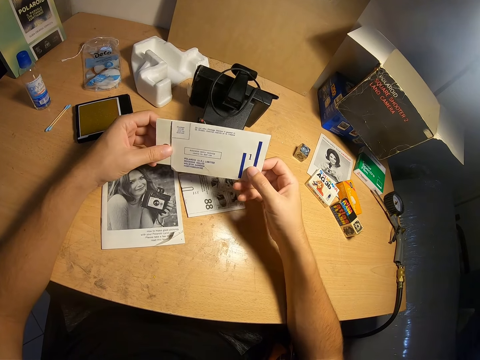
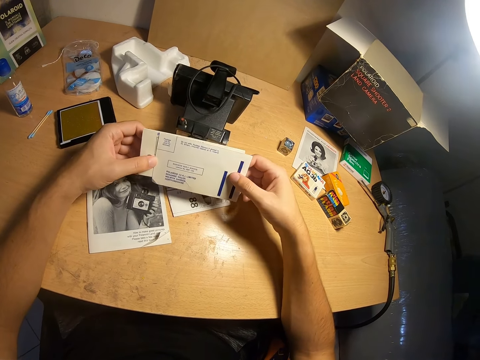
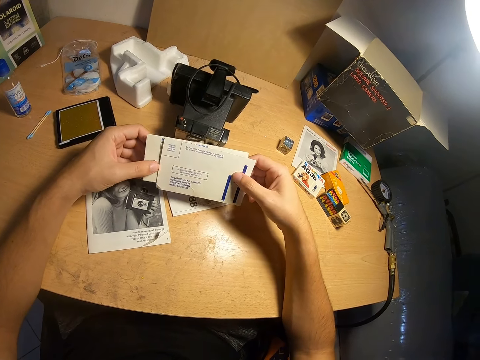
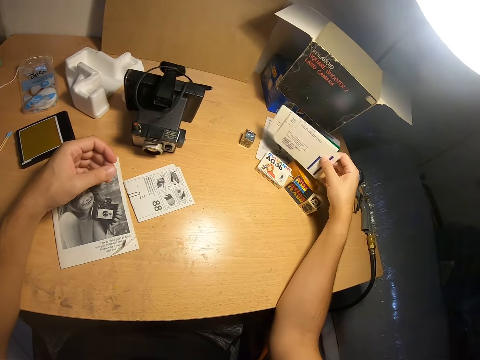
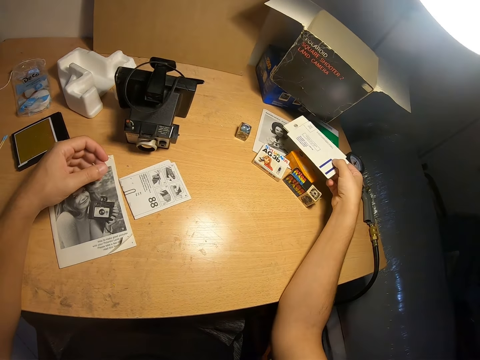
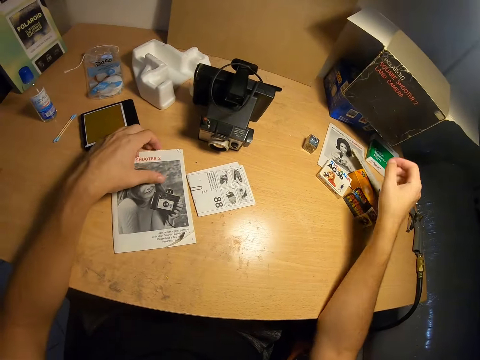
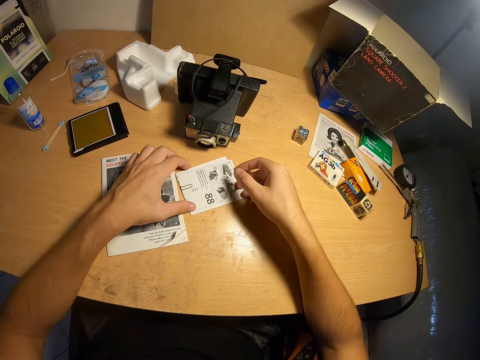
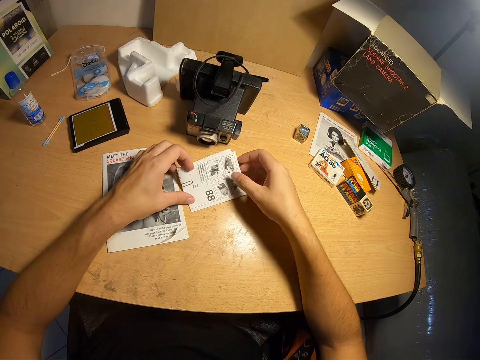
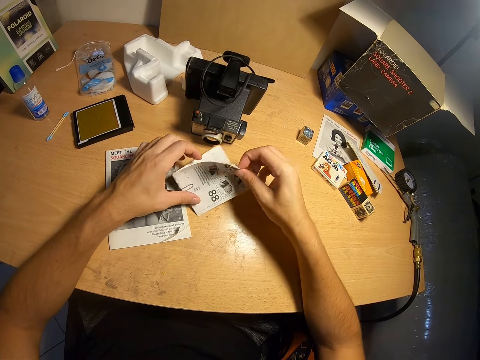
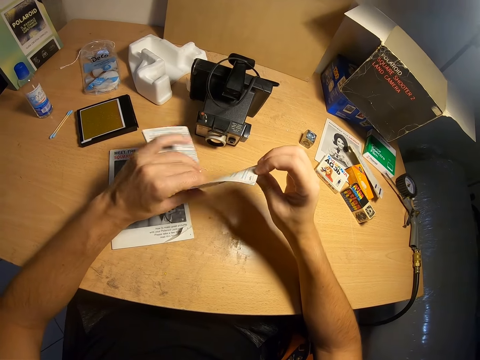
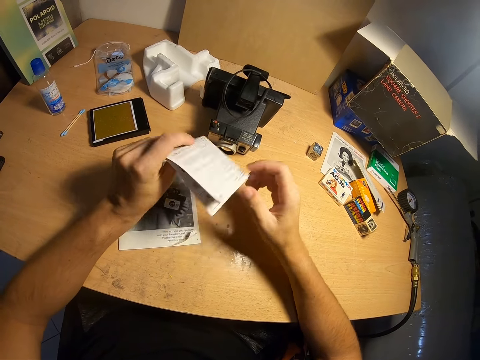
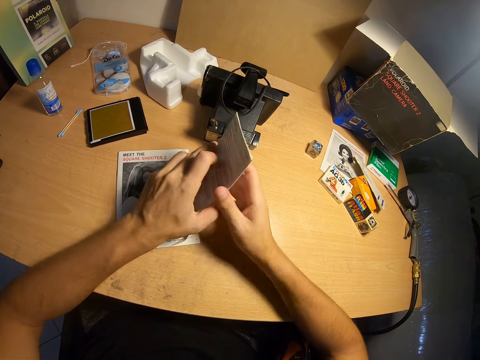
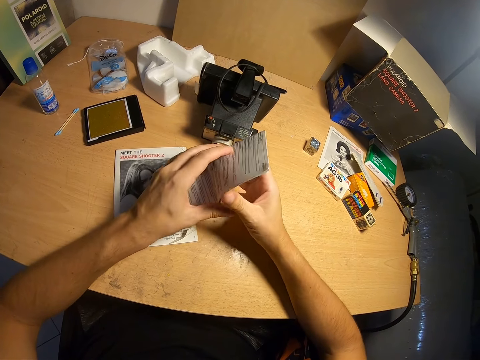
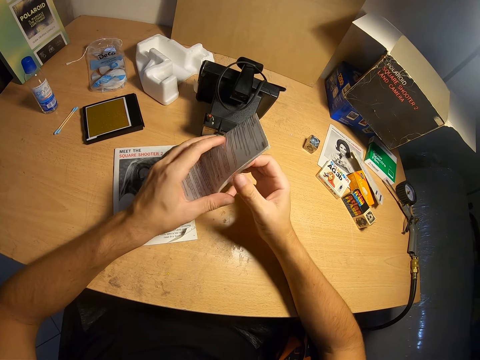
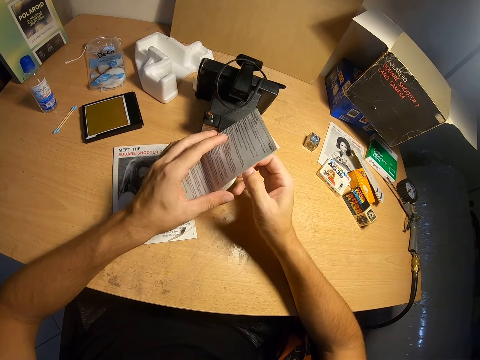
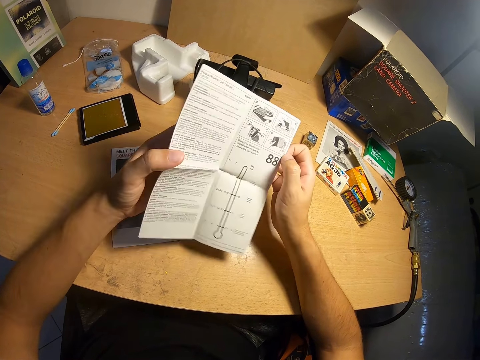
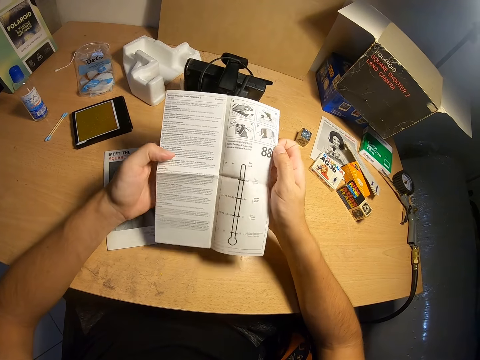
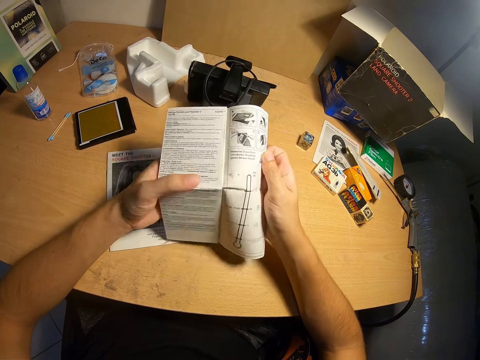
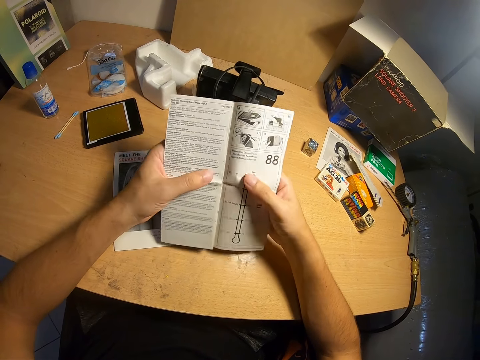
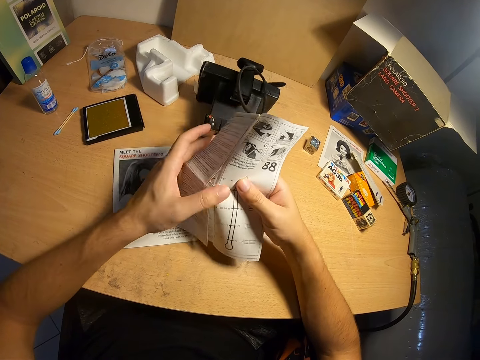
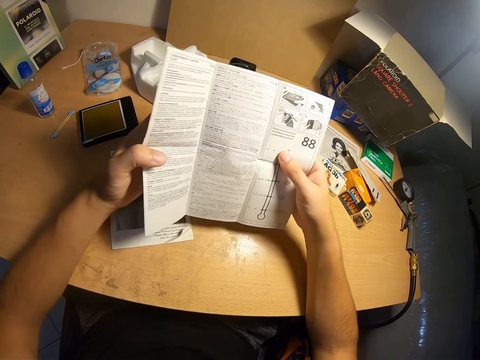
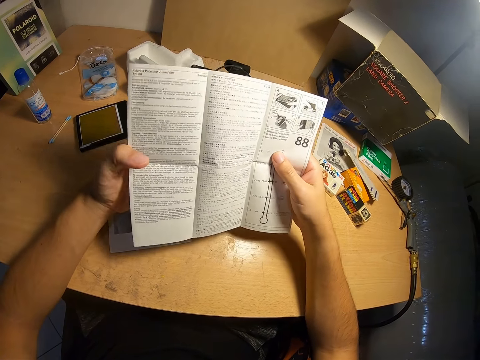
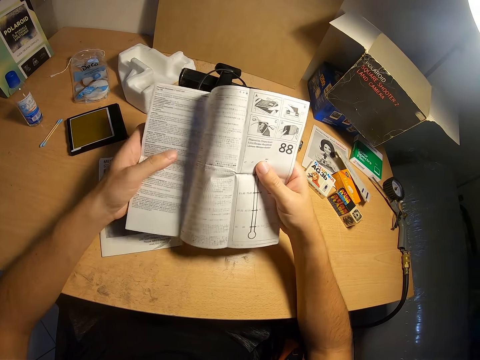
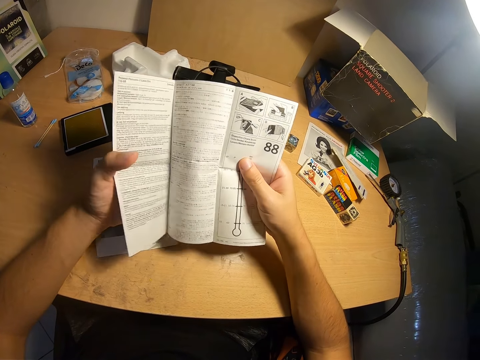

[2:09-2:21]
The camera wearer puts the cards together. They put the cards on the table. They pick up a manual from the table. They open the manual.

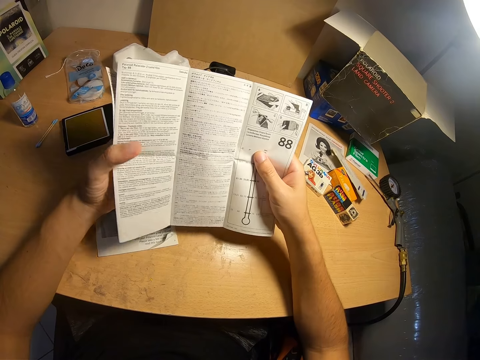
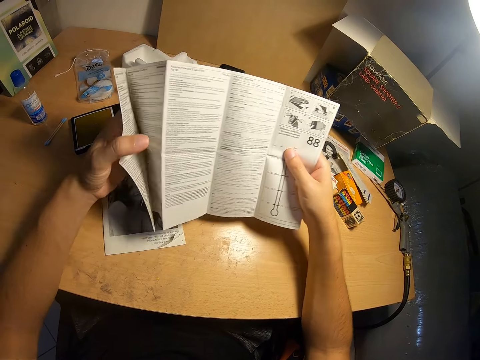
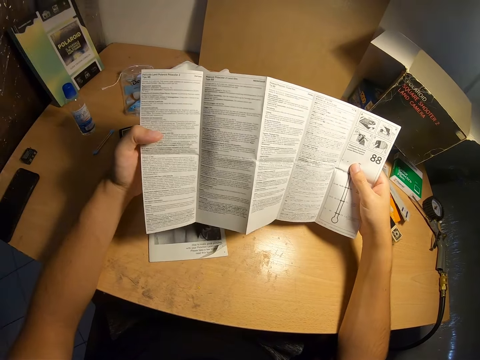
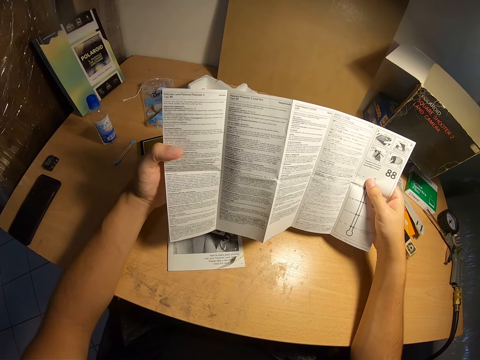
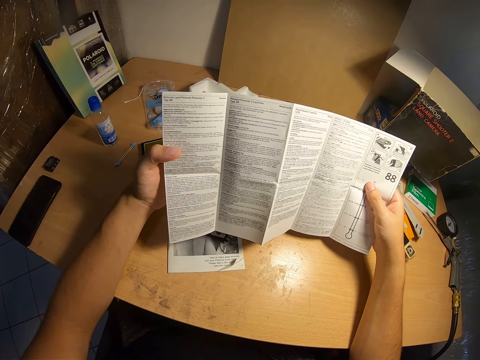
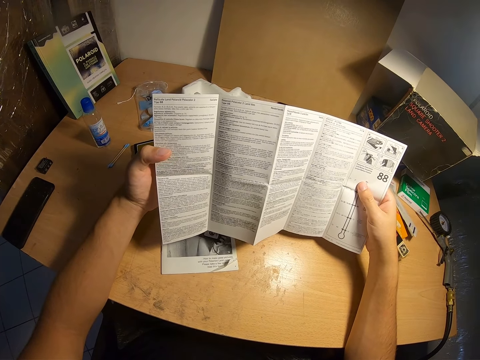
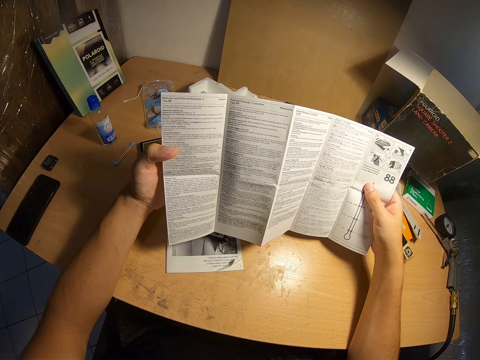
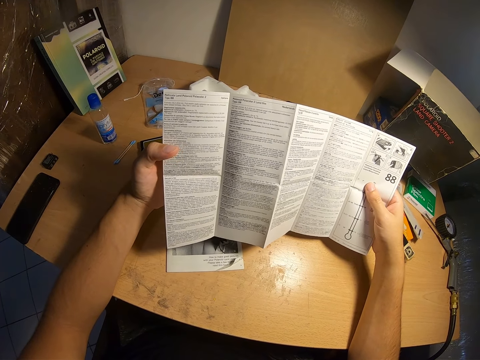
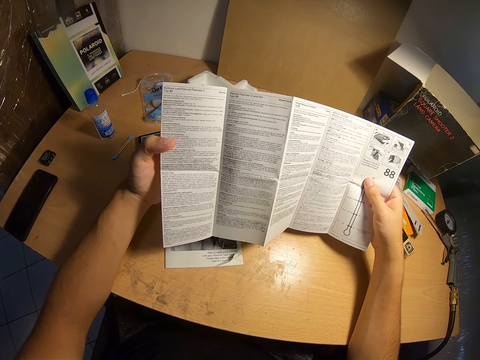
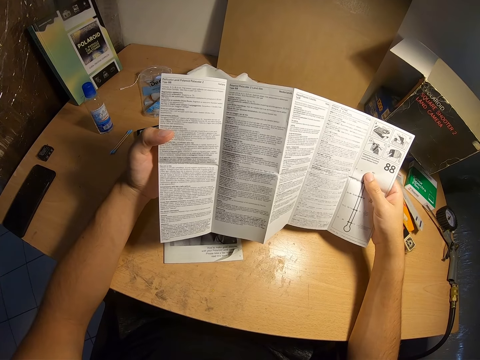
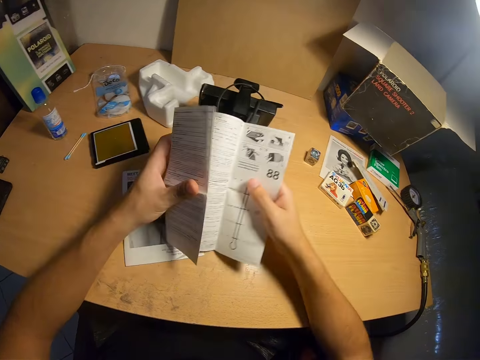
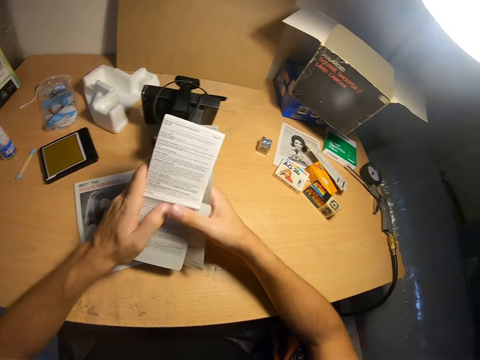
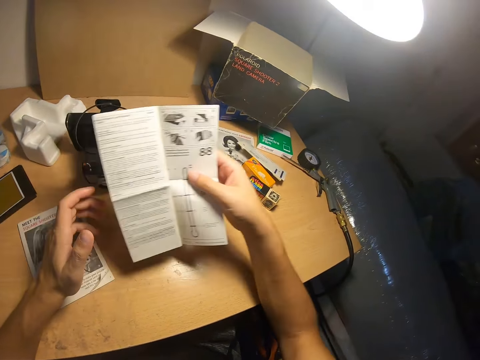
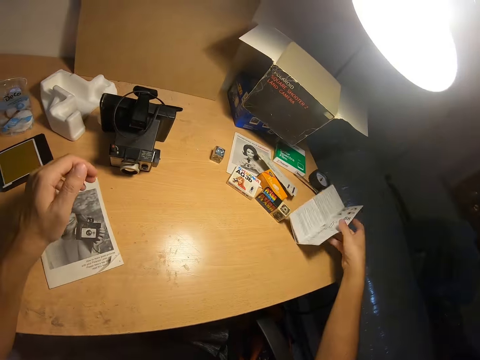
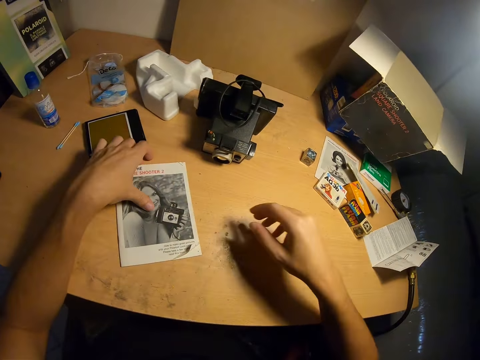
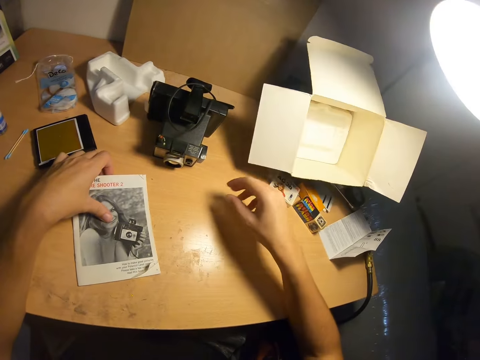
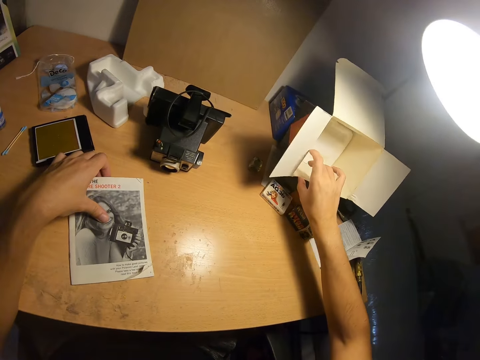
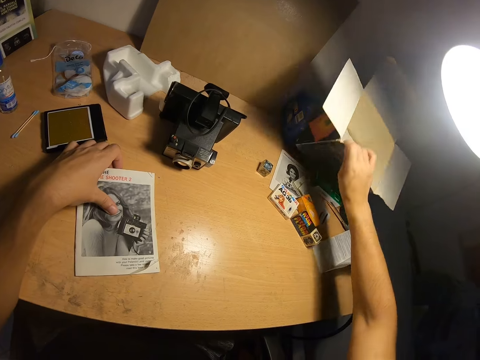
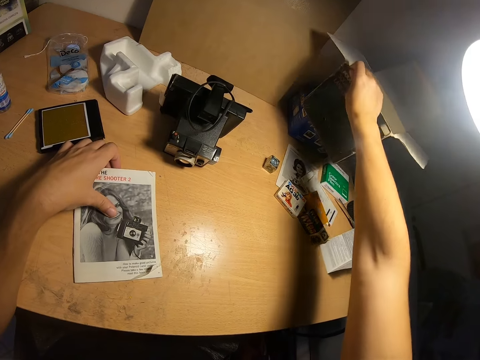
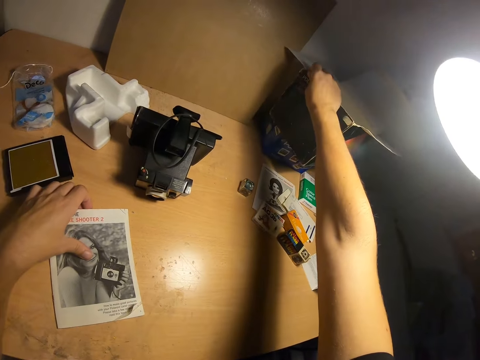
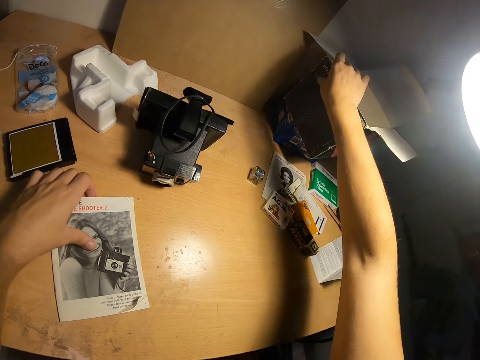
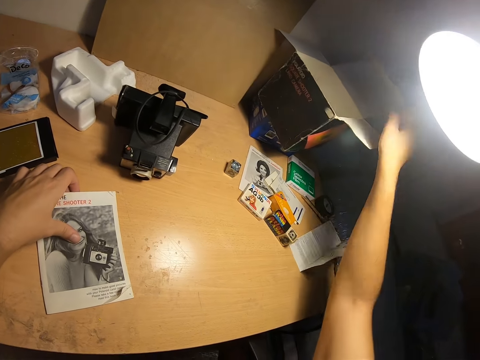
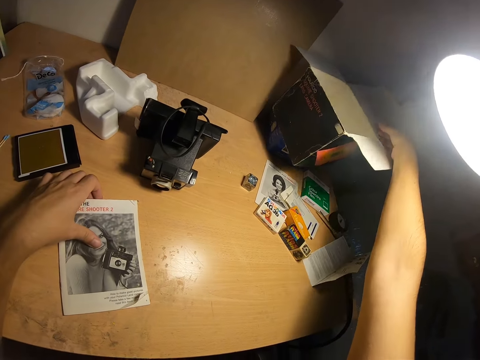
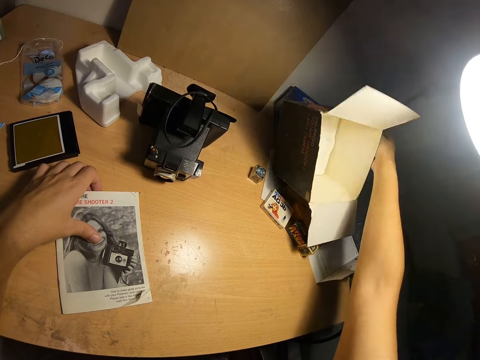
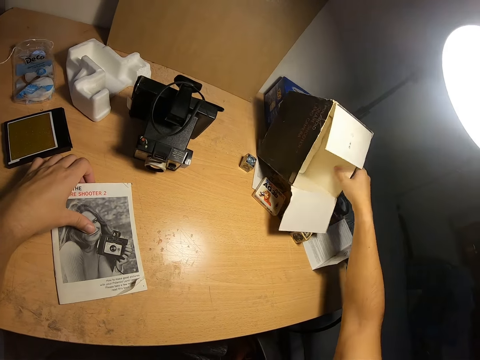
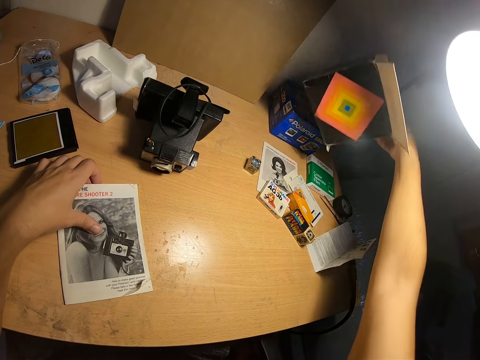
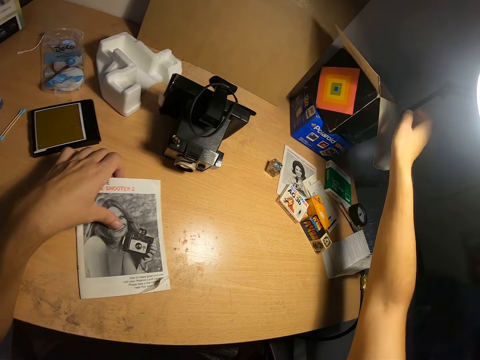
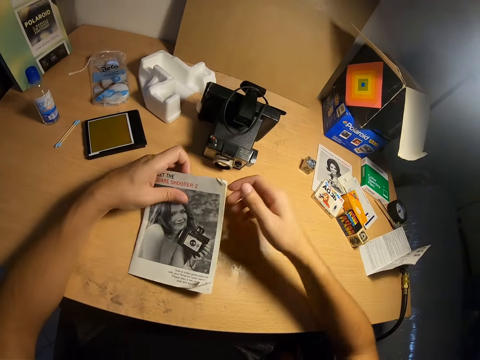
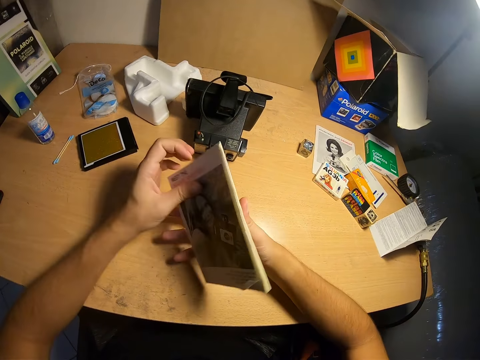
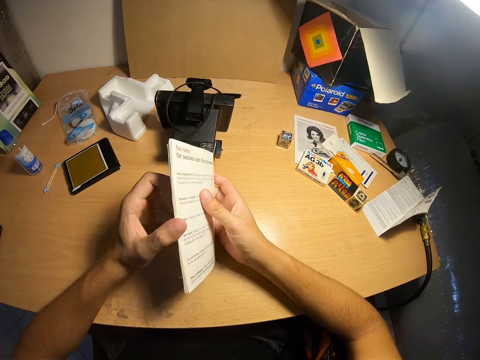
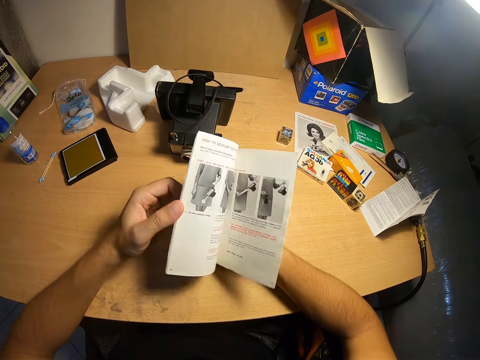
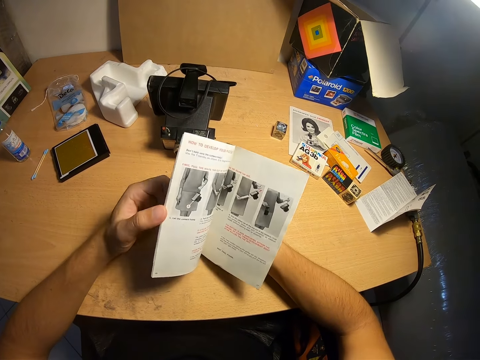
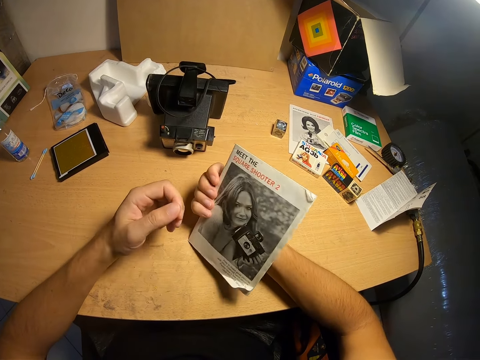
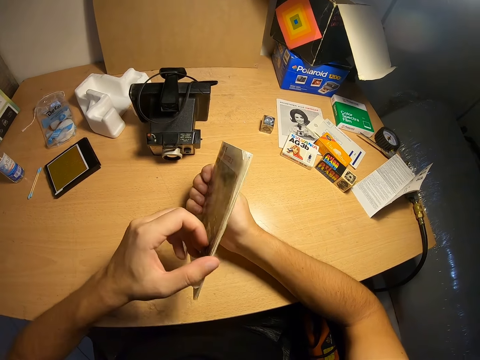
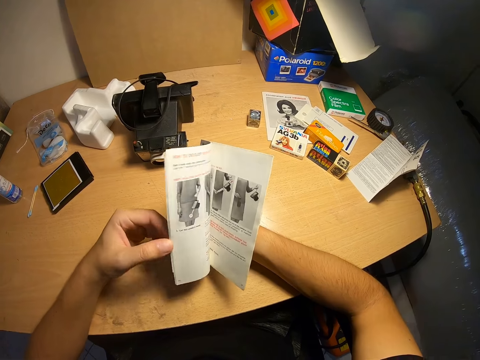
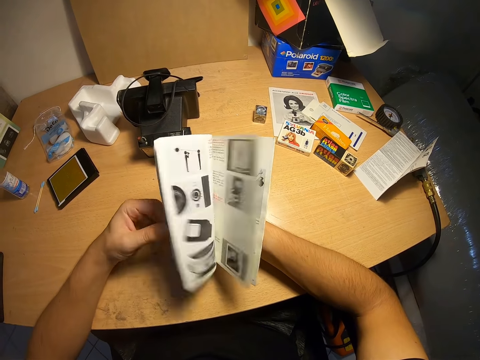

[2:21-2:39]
The camera wearer reads the manual. They put the manual on the table. They hold a box. They adjust the box. They put the box on the table. They pick up the manual or book from the table. They open the book.
